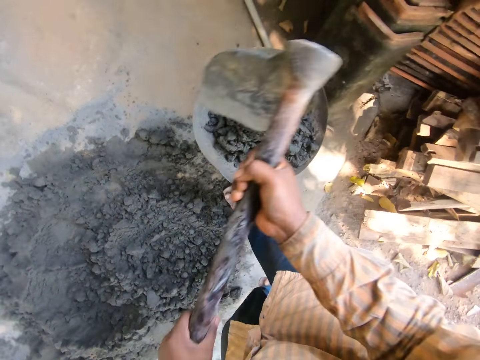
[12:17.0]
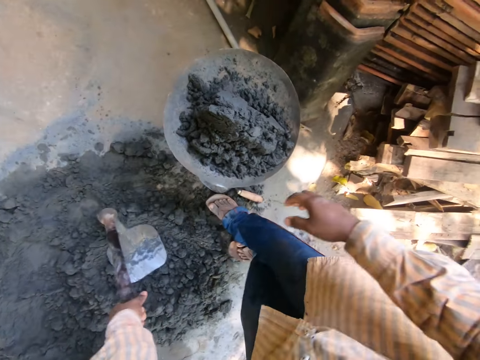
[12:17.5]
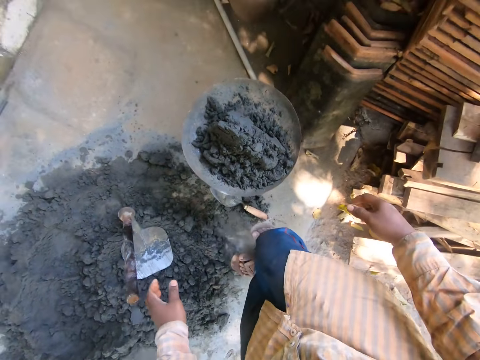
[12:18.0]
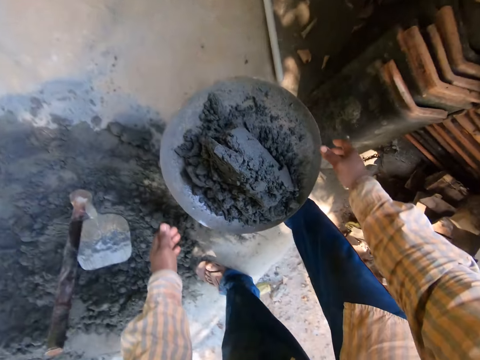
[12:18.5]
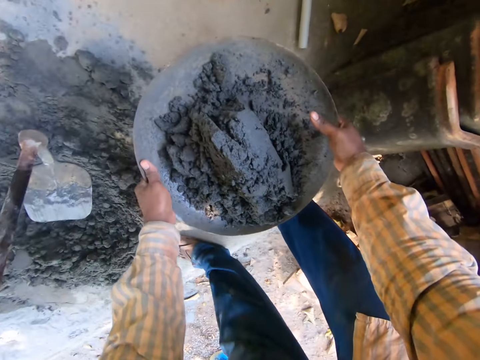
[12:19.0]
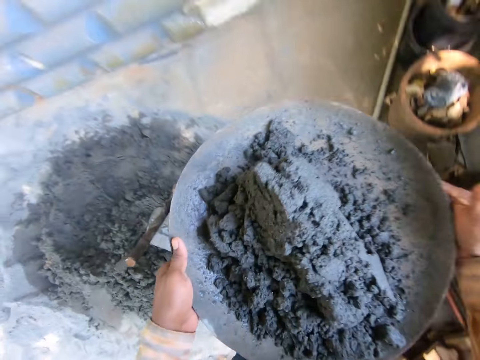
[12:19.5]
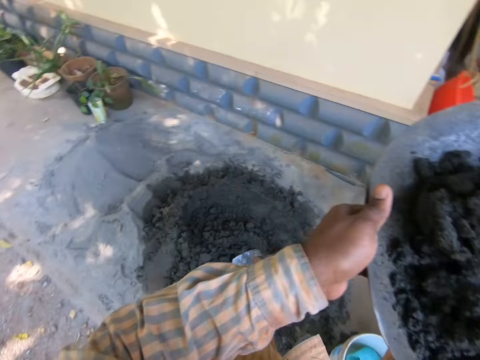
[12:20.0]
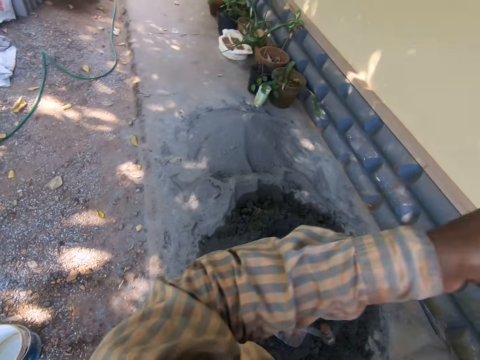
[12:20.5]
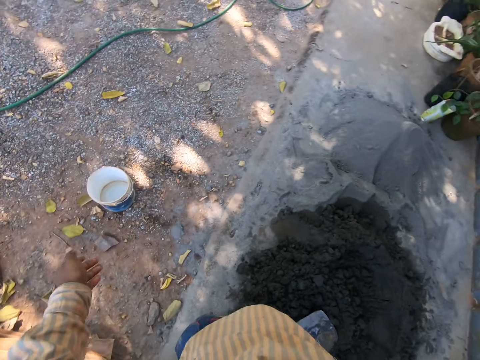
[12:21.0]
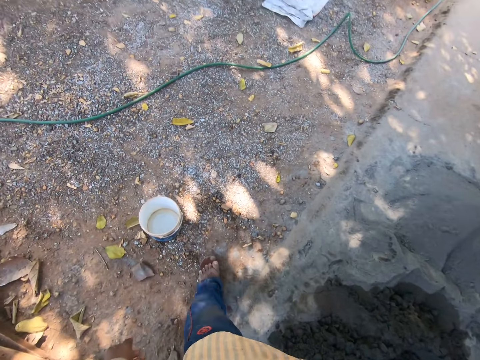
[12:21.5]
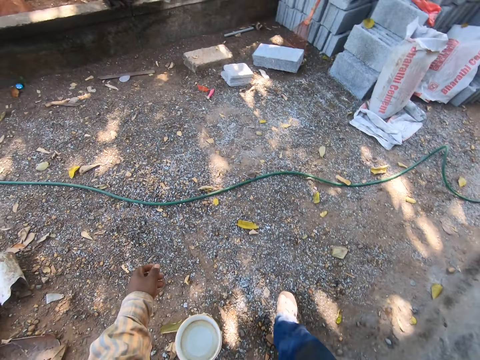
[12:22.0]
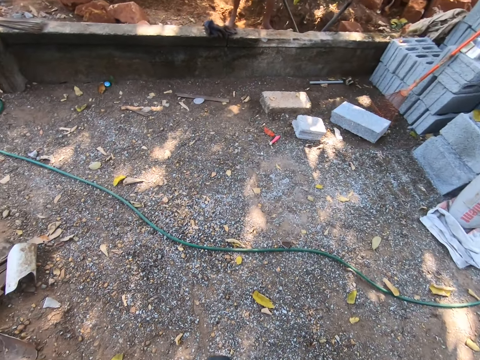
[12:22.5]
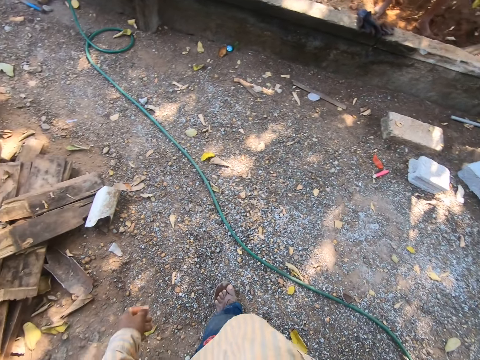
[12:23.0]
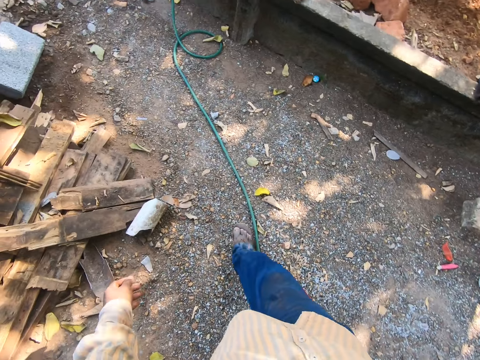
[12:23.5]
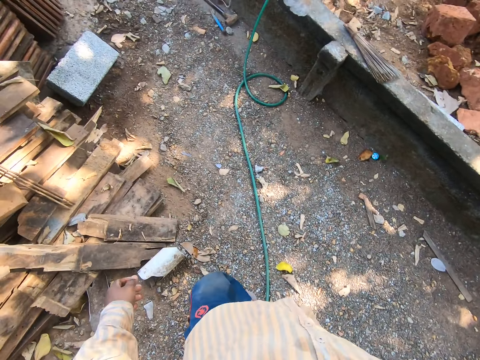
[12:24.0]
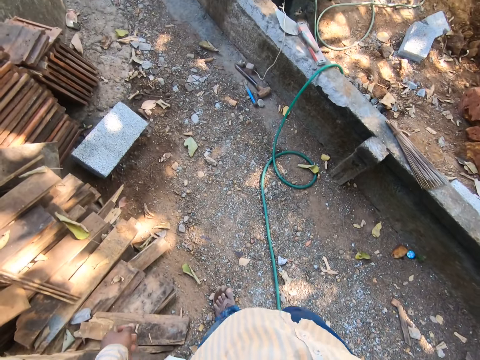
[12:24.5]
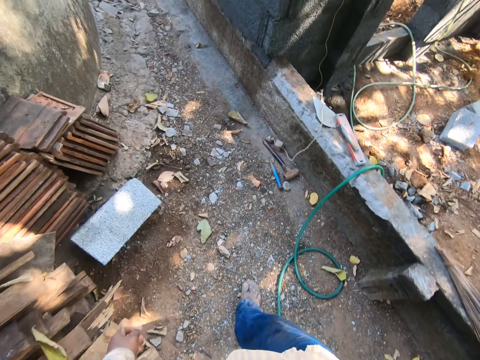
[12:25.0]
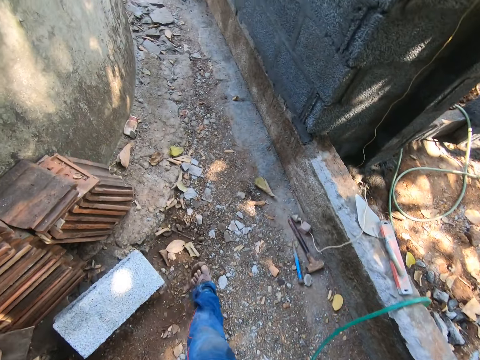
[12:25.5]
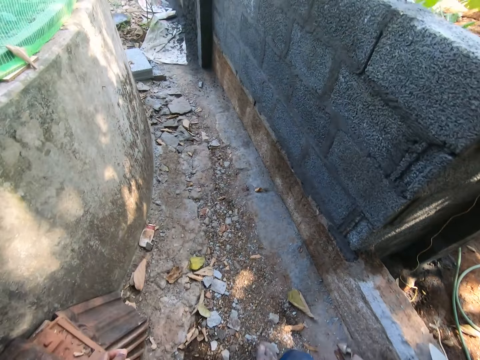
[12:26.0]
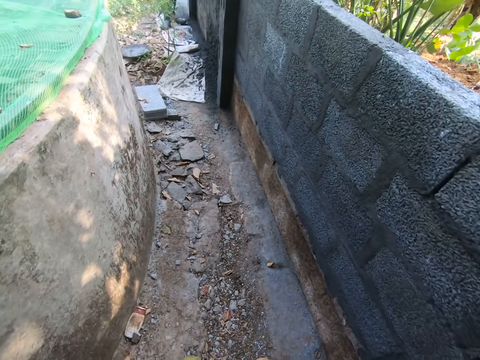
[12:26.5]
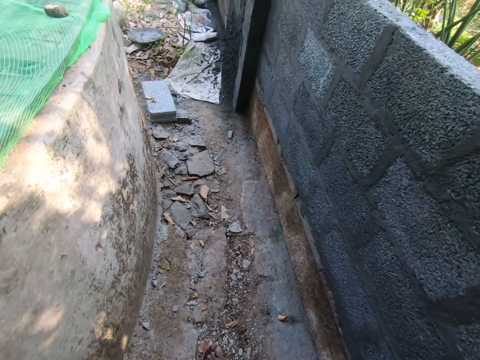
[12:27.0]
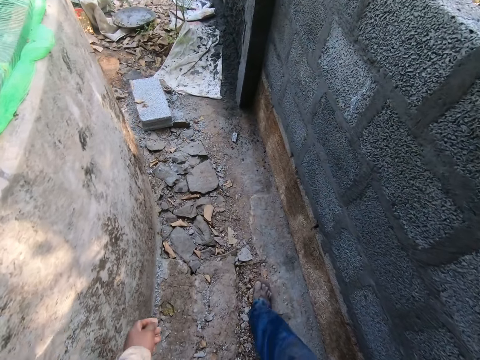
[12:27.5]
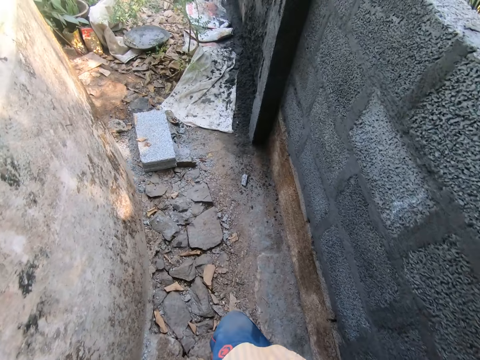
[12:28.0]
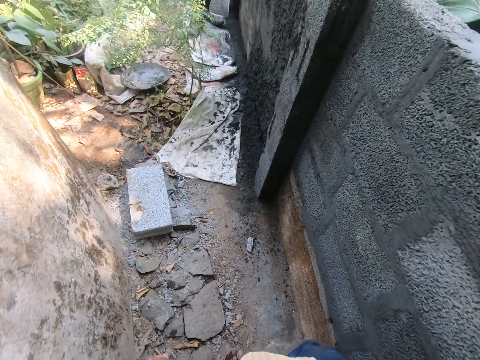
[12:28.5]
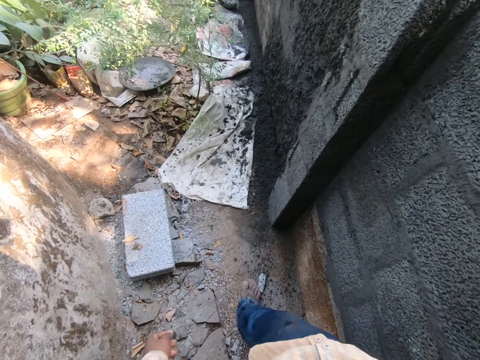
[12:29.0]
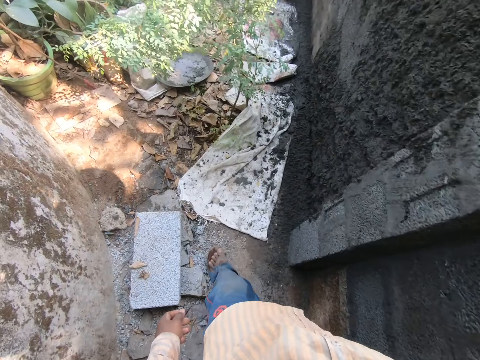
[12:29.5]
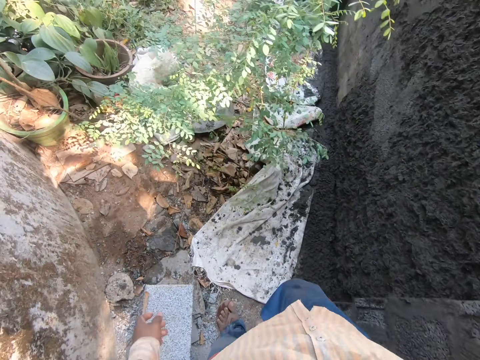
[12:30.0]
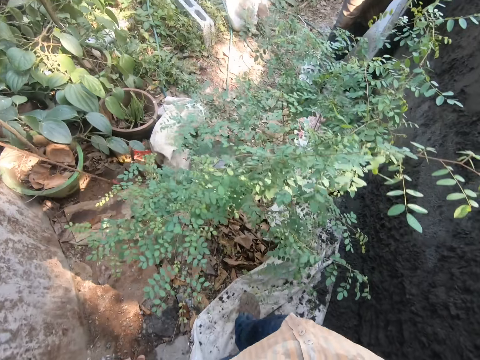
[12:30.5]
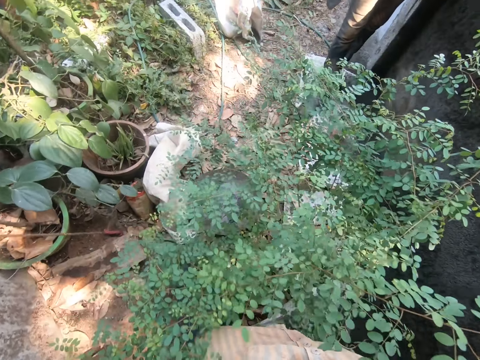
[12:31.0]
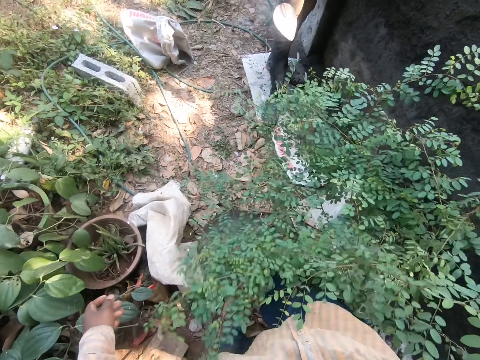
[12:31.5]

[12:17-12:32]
The camera wearer puts the shovel on the ground. They pick up the tray with mortar from the bucket. They walk around in the construction area. They converse with a person.

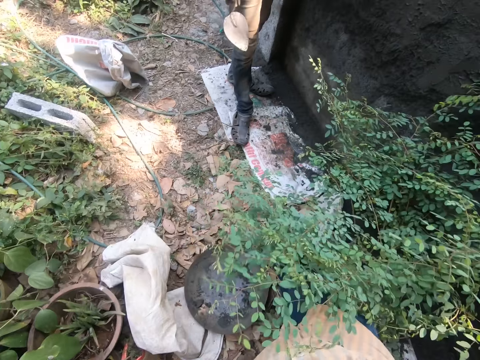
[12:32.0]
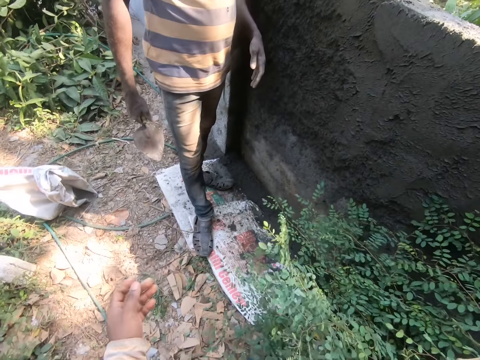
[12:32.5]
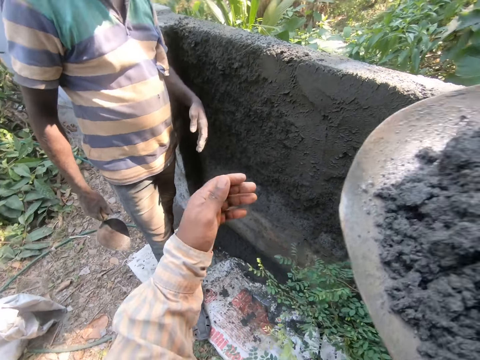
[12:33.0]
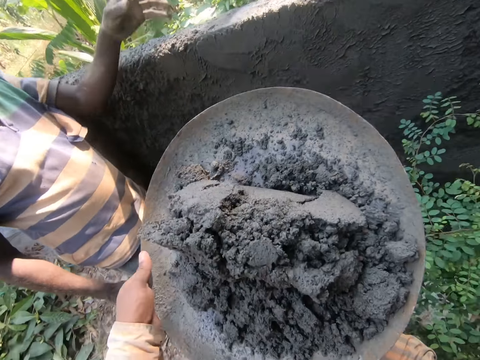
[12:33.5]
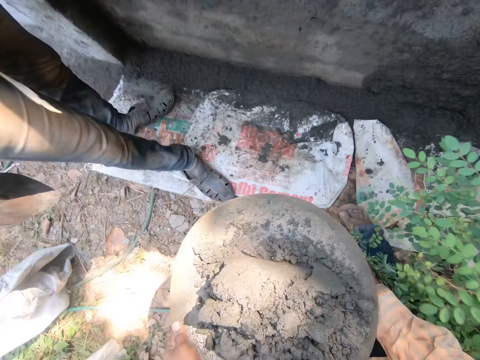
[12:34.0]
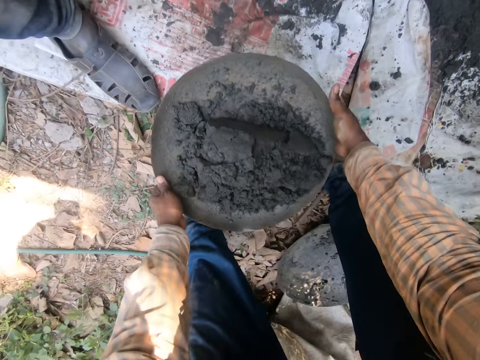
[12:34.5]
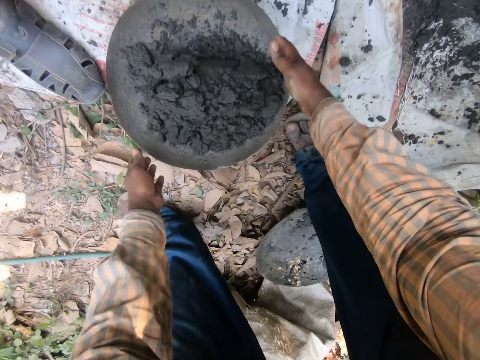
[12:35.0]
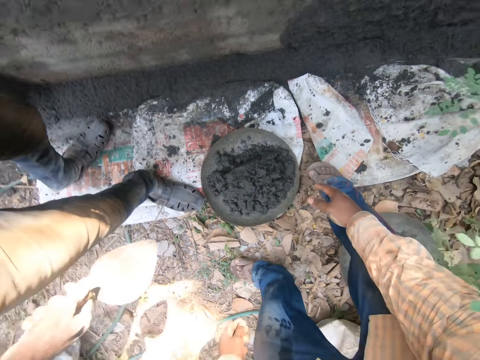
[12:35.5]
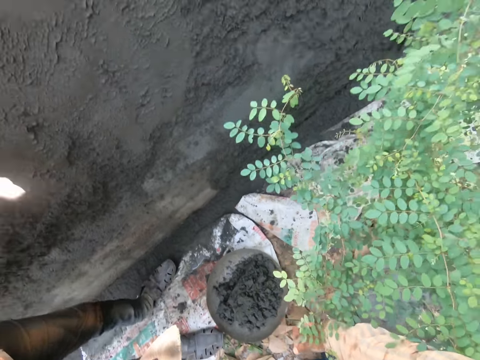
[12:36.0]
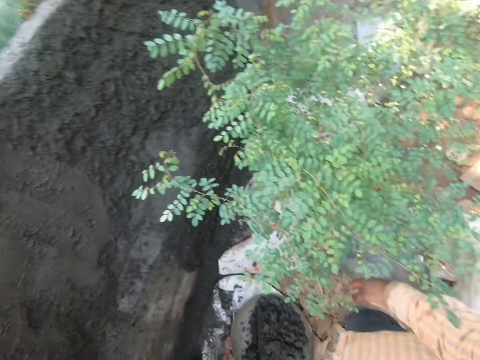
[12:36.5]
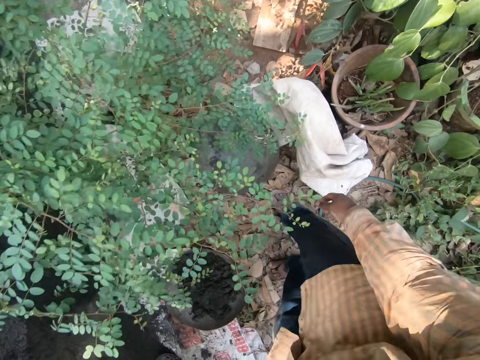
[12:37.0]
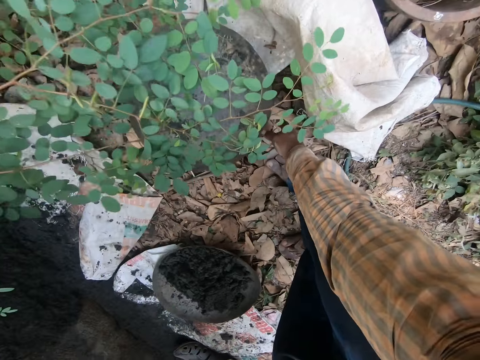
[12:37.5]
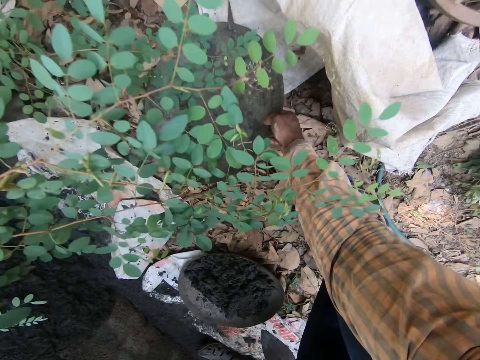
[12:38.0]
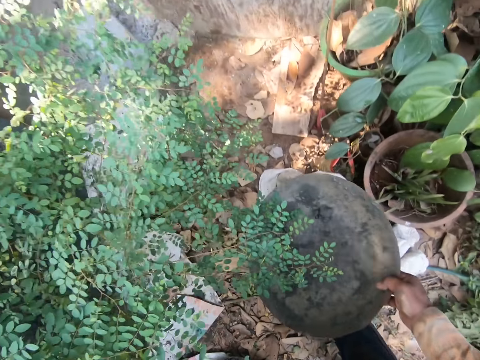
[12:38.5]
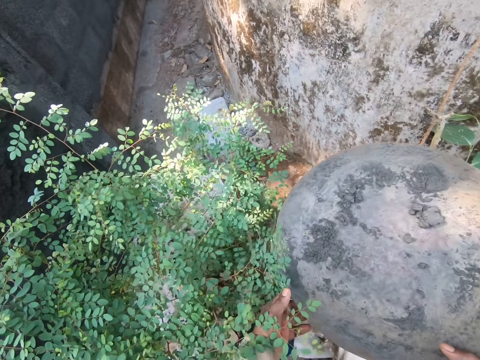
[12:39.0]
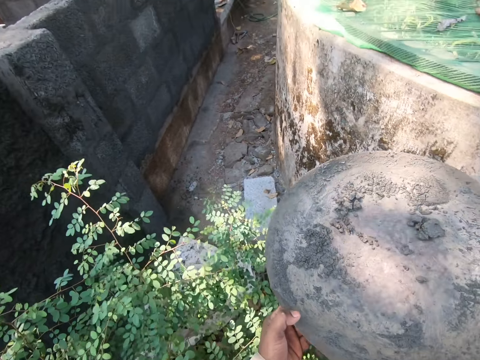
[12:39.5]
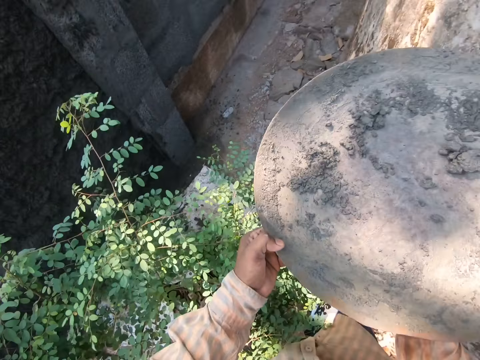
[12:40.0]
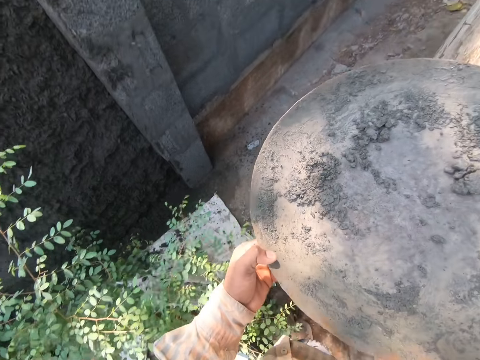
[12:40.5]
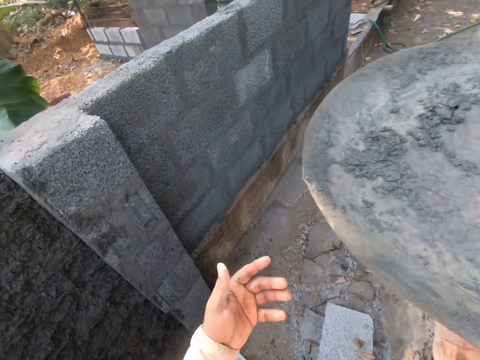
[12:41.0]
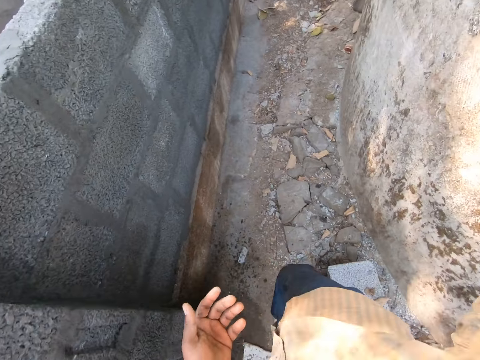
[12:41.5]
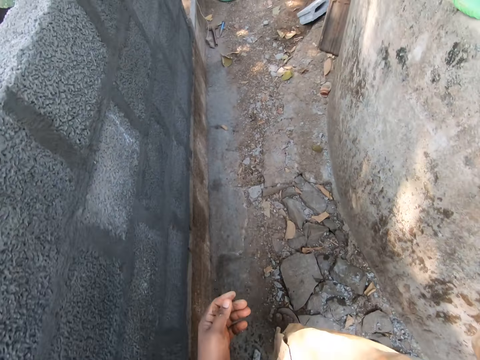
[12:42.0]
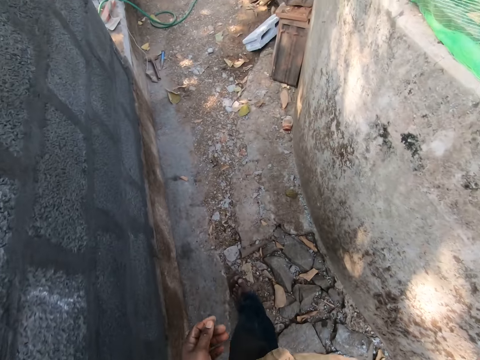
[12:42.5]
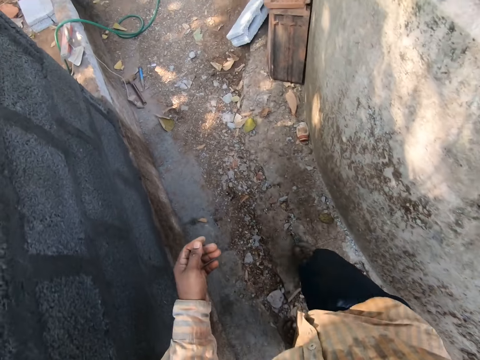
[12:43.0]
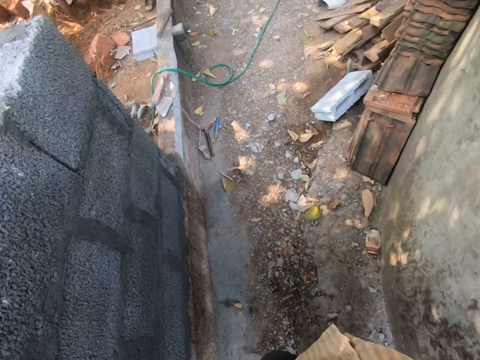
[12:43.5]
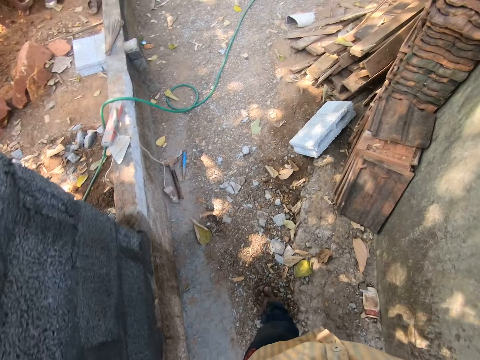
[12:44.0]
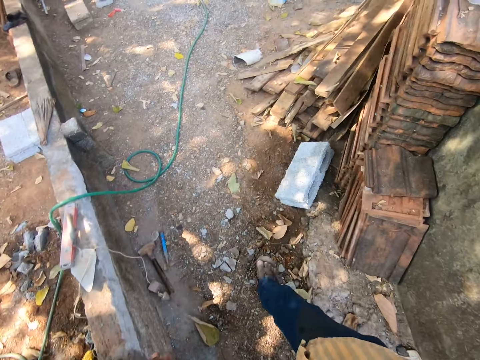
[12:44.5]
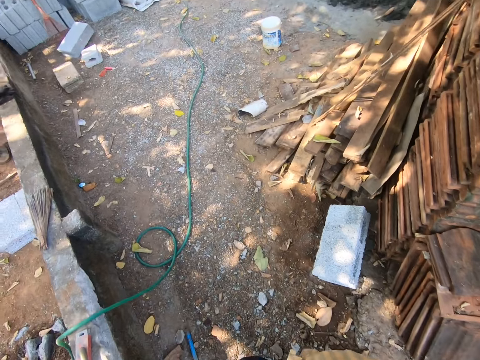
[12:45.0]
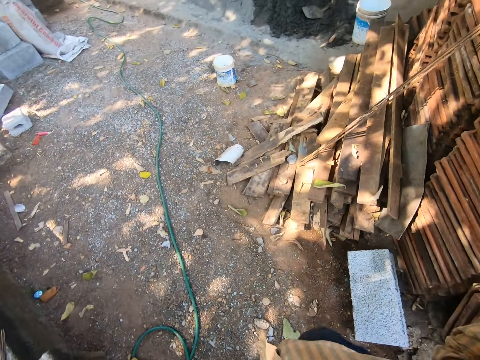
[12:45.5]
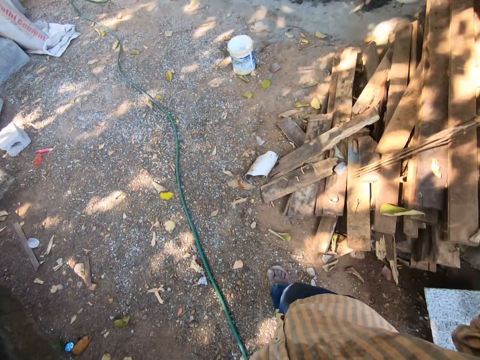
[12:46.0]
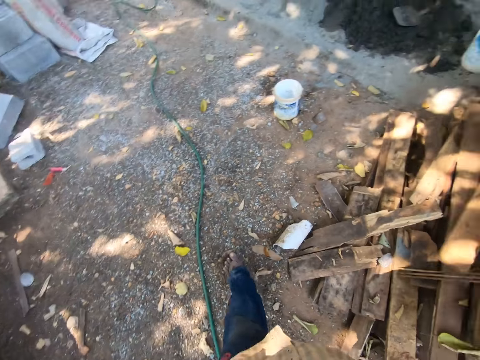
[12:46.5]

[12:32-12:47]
The camera wearer adjusts concrete in the hands. They put the tray with mortar on the ground. They look around in the construction area. They pick the tray or basin from the ground. They walk on the ground and carry the basin around in the construction area.
